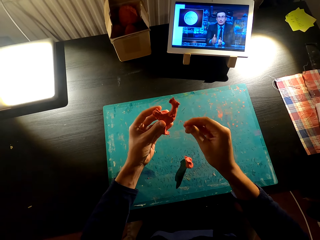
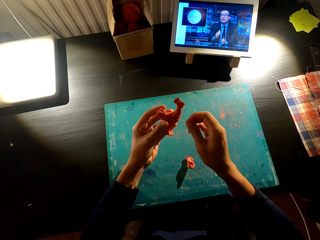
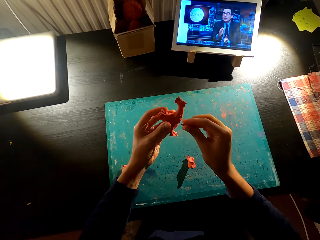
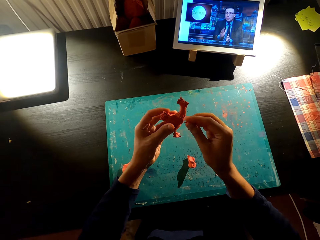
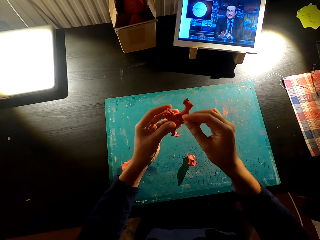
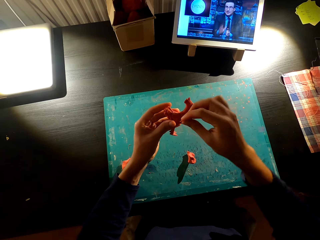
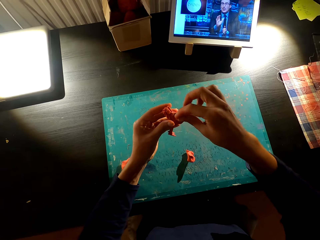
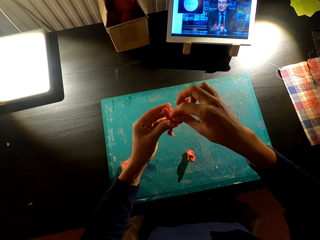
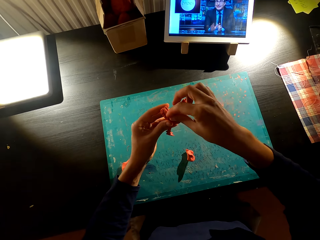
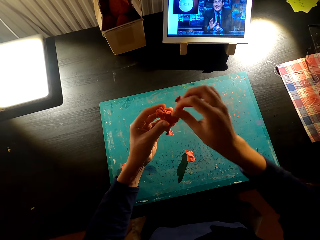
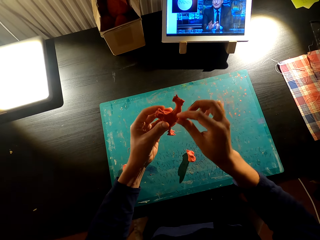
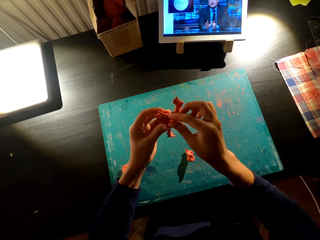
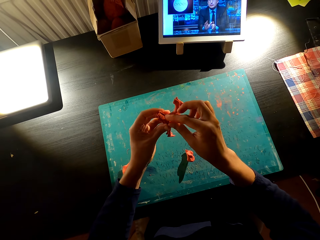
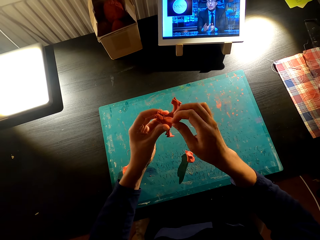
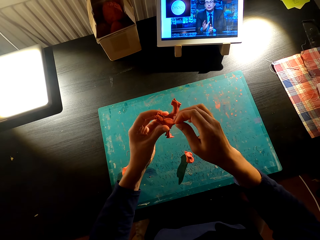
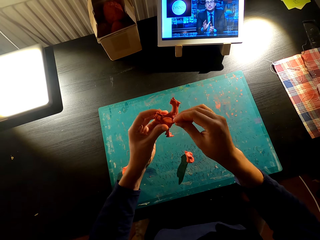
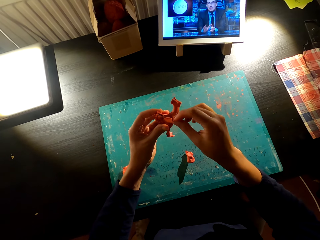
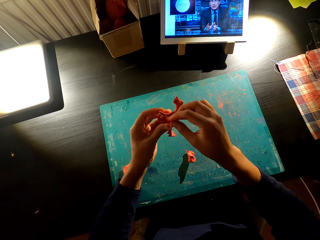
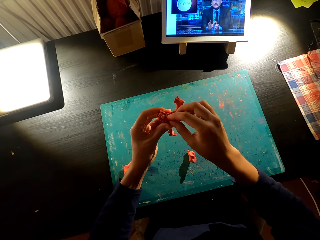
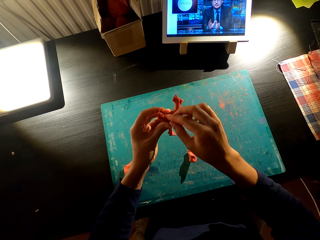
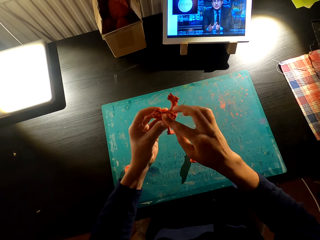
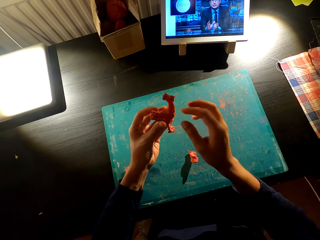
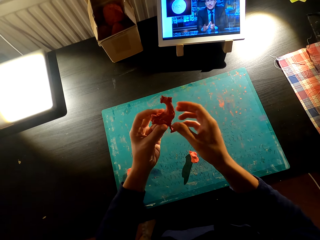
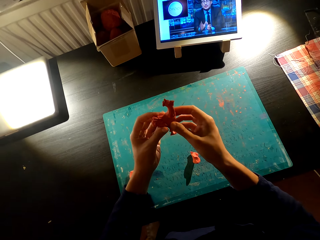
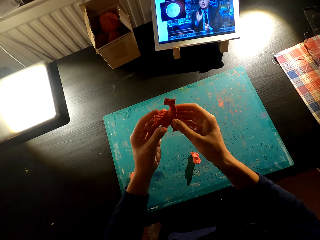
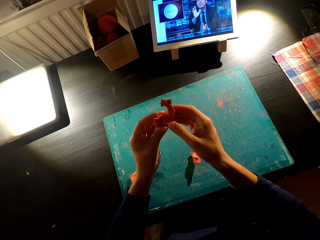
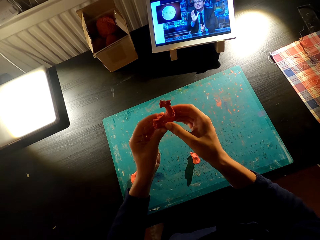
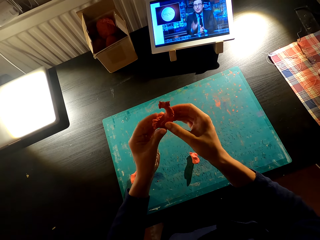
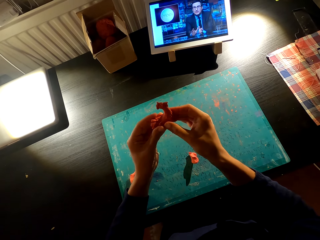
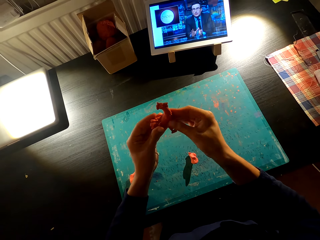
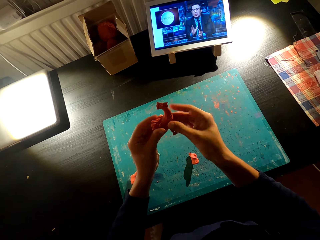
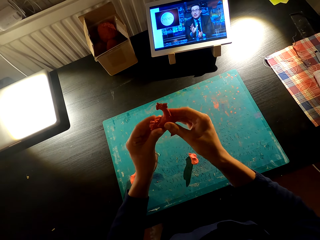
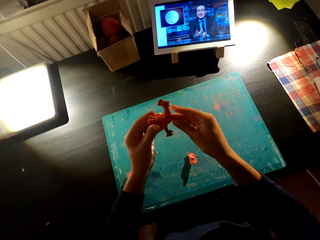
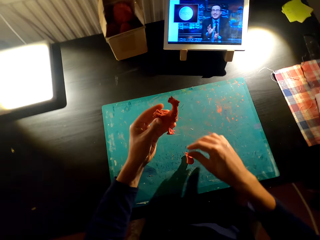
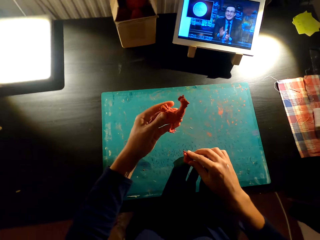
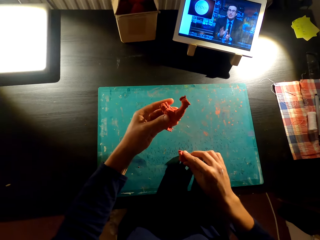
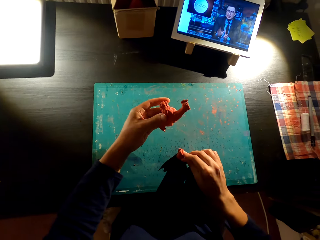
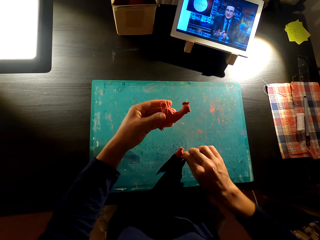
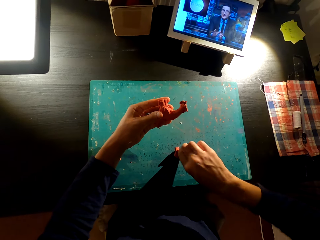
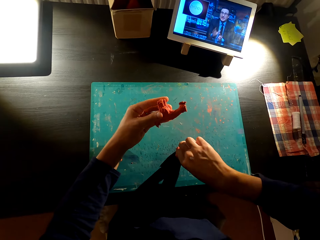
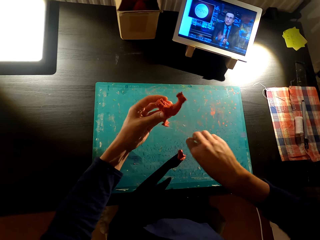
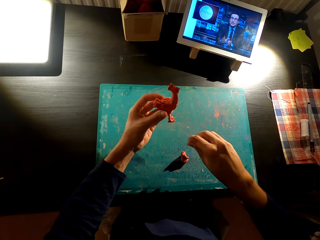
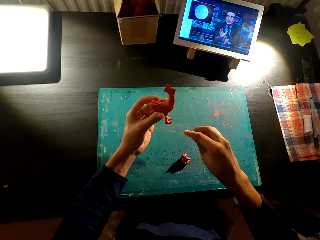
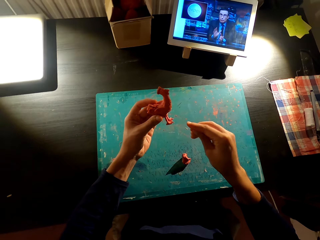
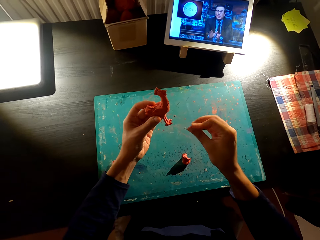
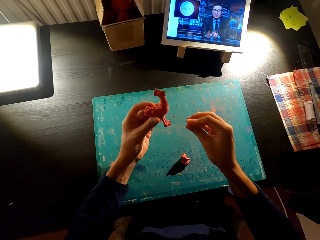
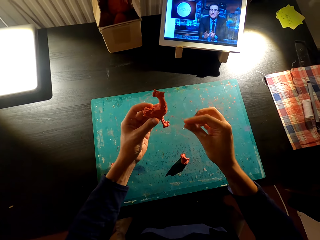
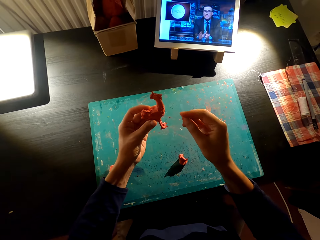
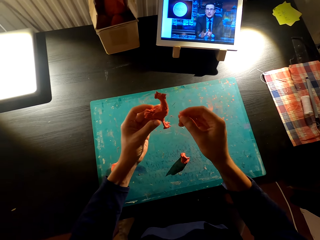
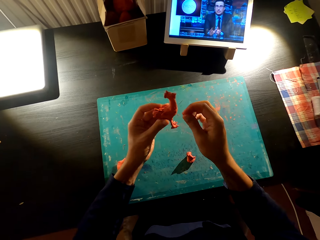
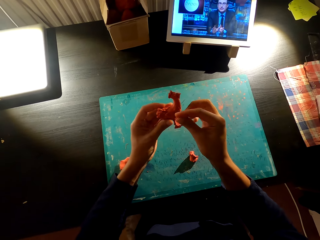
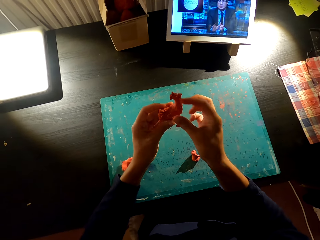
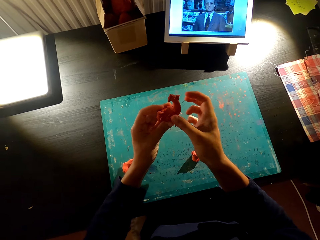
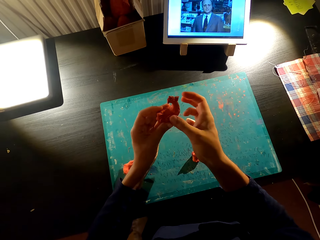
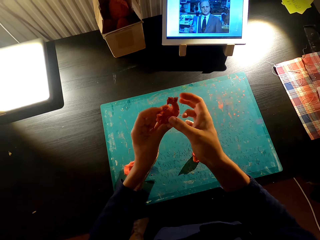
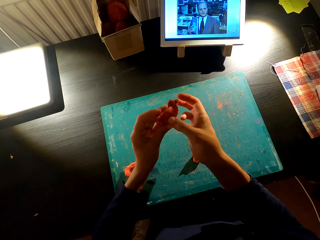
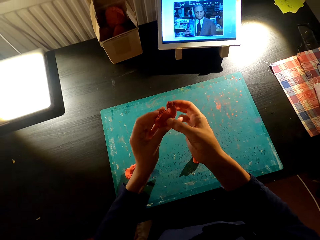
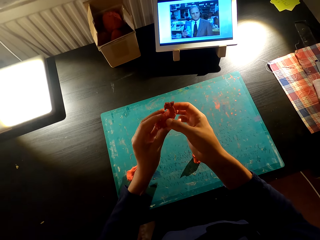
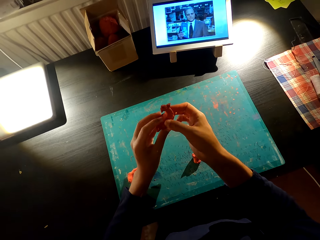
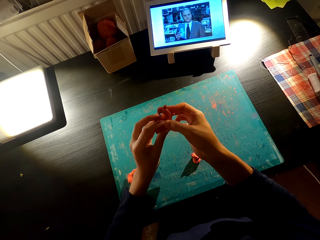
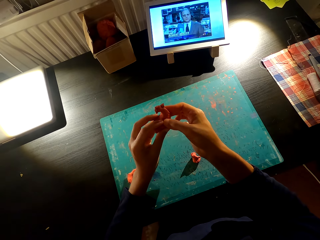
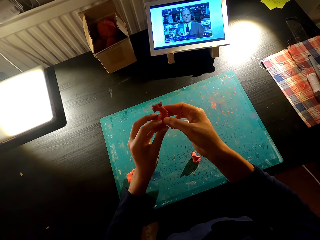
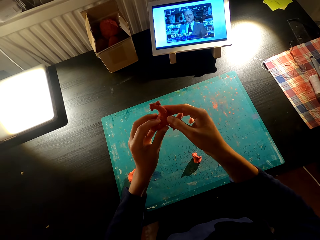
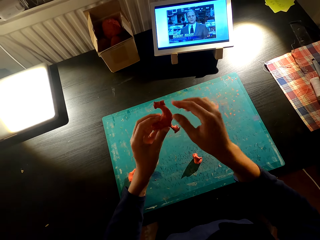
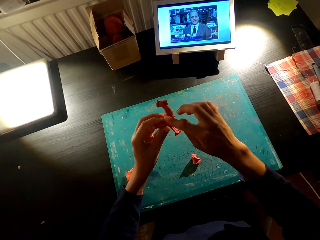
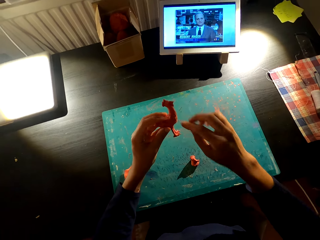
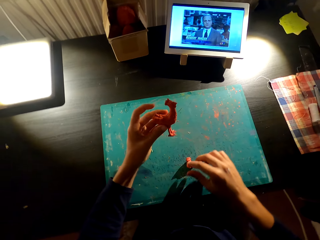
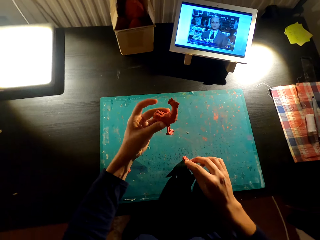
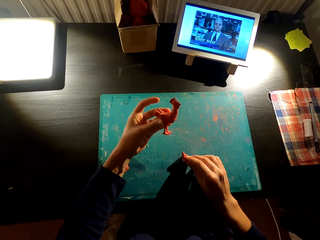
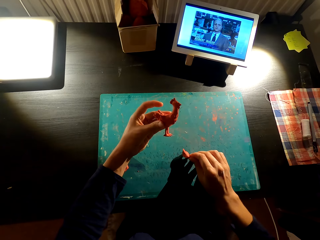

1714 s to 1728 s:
The camera wearer molds a chicken with clay plasticine. They fix something on something with the right hand. They cut plasticine from the one on the table with the left hand. They fix something on something with the right hand. They mold the chicken with clay plasticine with the right hand.

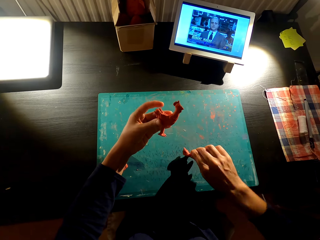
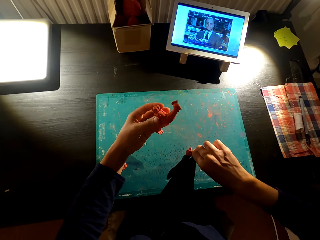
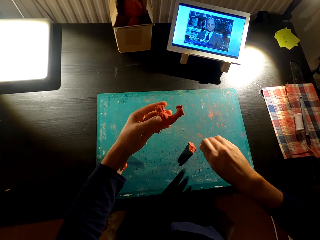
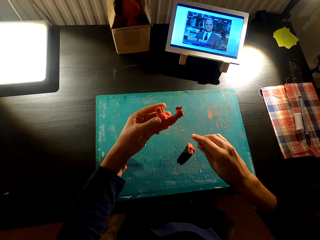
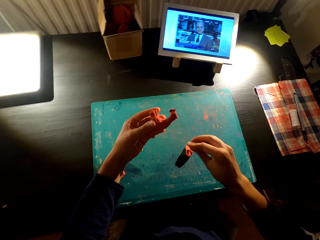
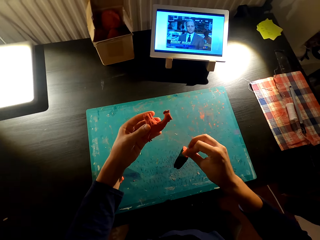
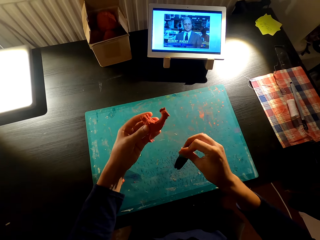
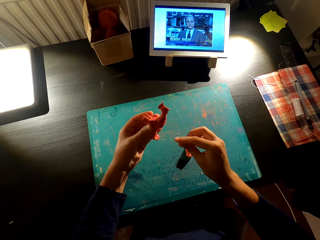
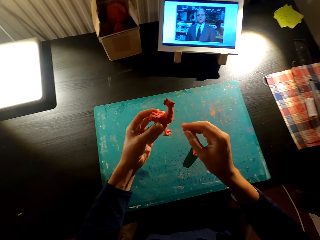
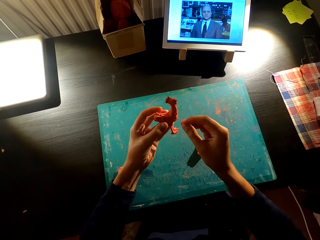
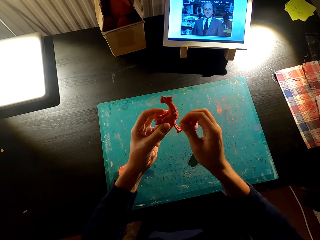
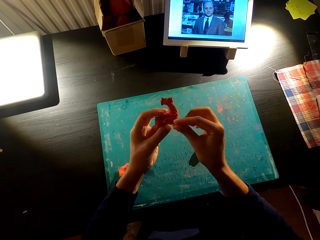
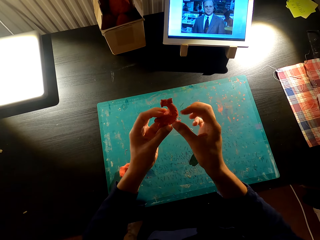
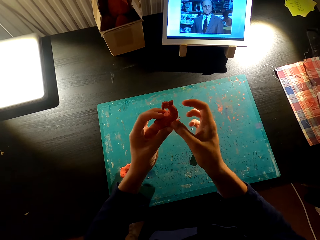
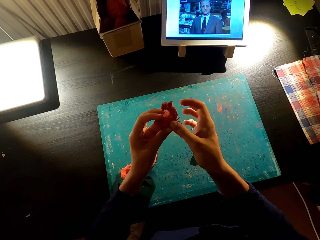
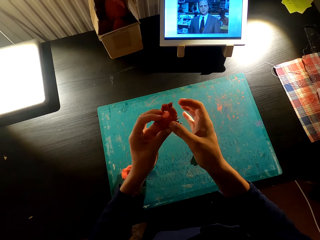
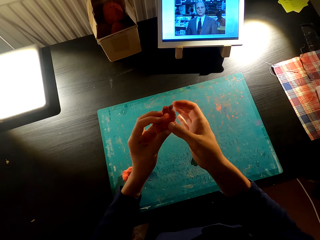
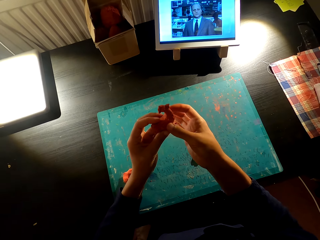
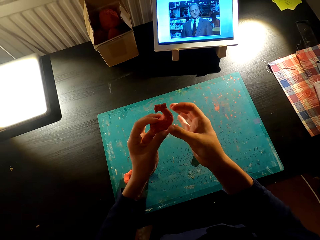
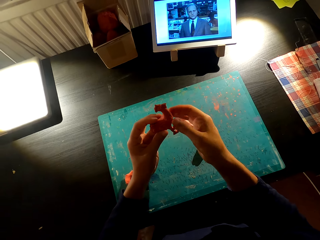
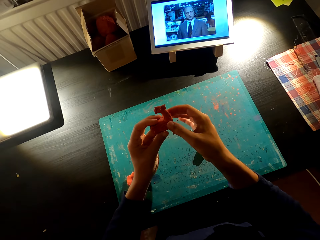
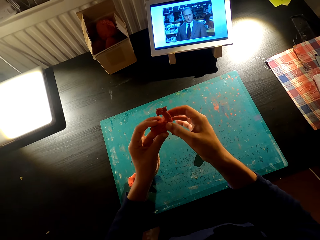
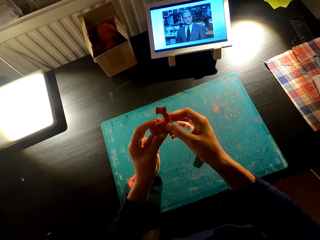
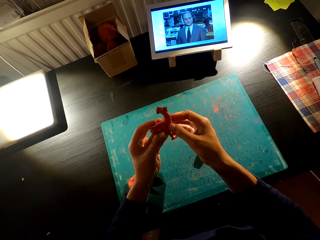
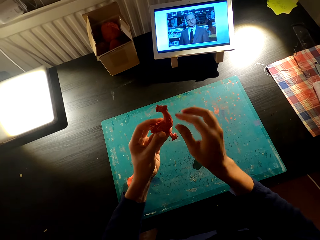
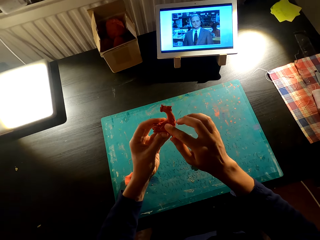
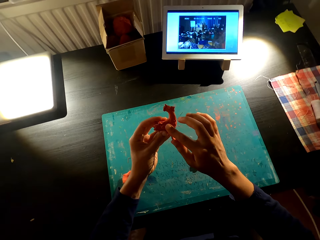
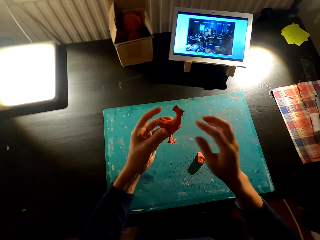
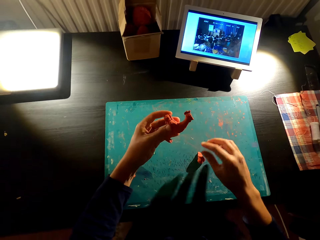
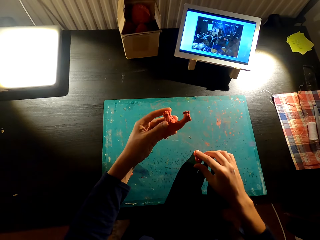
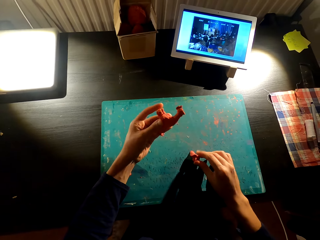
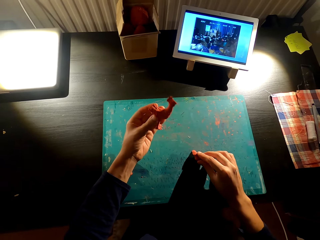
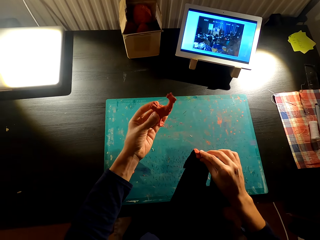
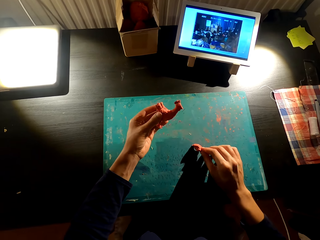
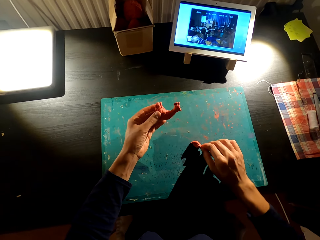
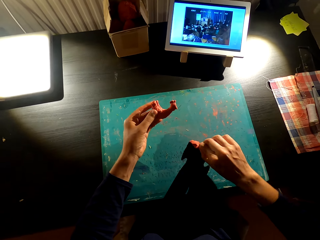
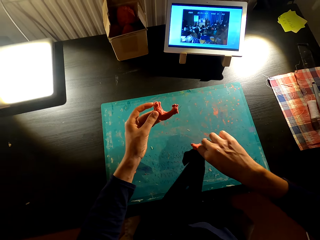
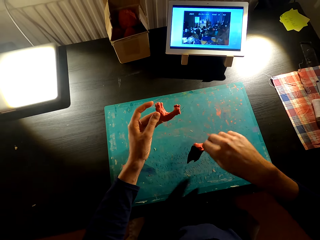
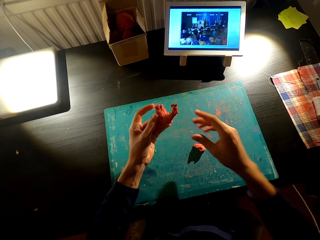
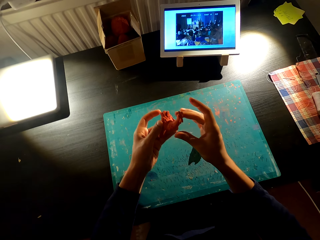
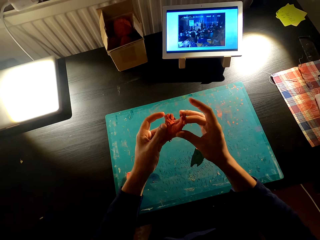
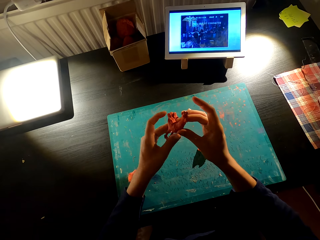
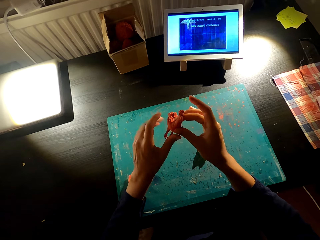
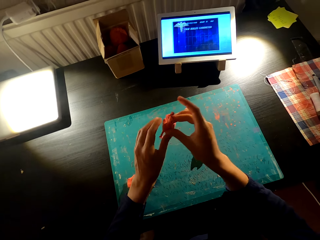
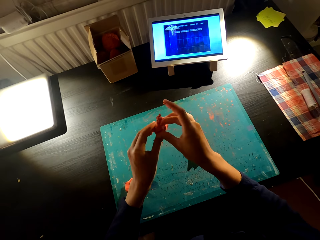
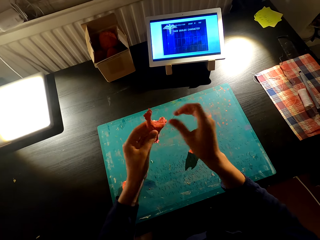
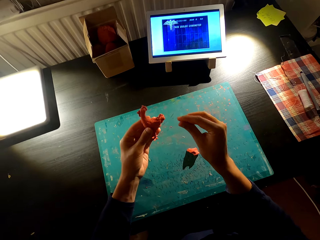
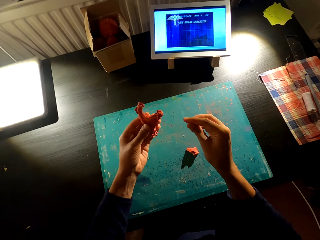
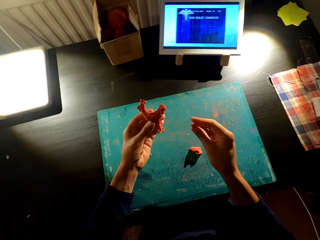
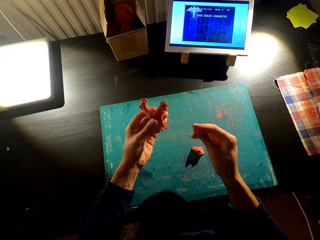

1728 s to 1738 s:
The camera wearer cuts something from the table with the right hand. They mold something with the right hand. They fix something on something with the right hand. They cut something from the table. They fix something on something with the right hand.
